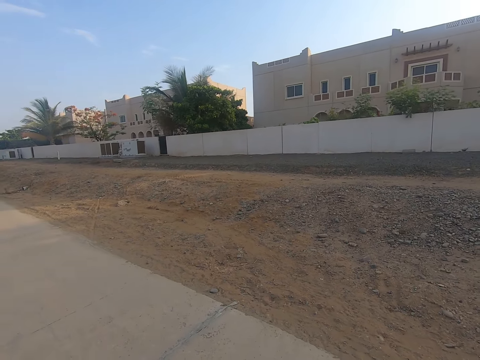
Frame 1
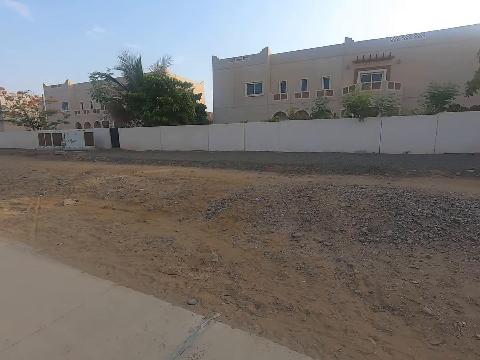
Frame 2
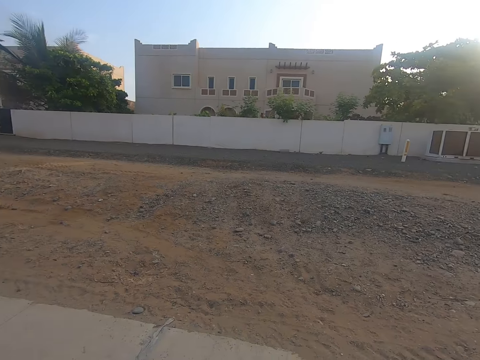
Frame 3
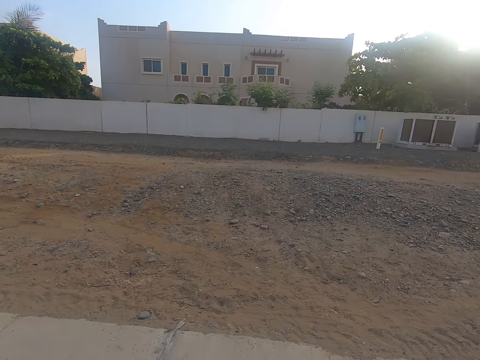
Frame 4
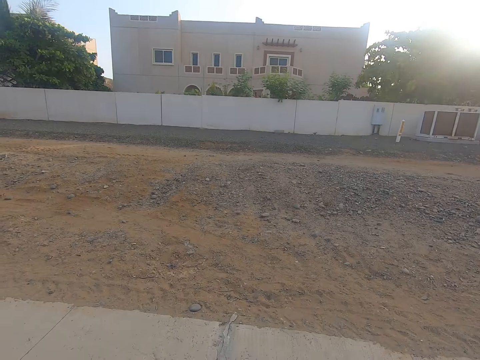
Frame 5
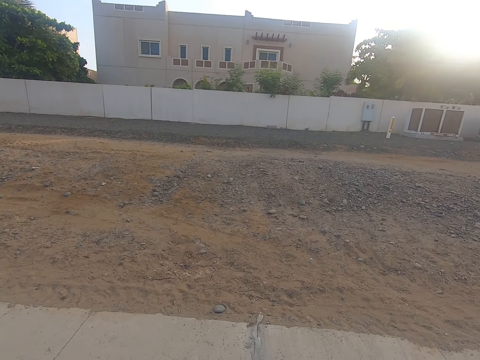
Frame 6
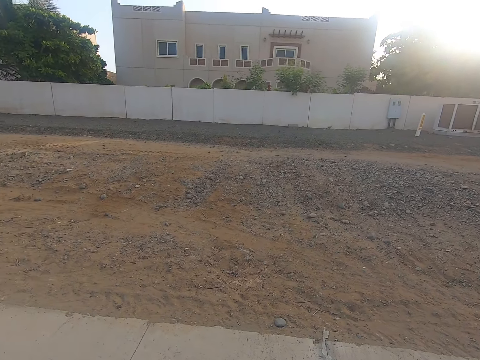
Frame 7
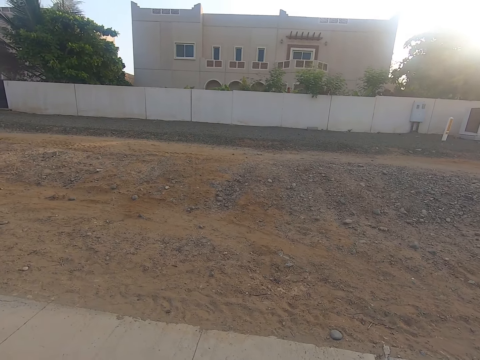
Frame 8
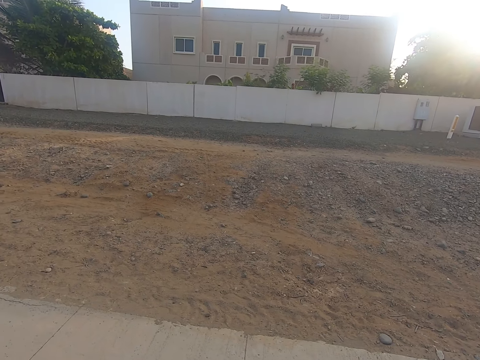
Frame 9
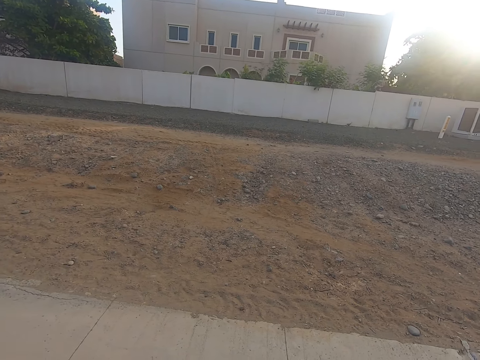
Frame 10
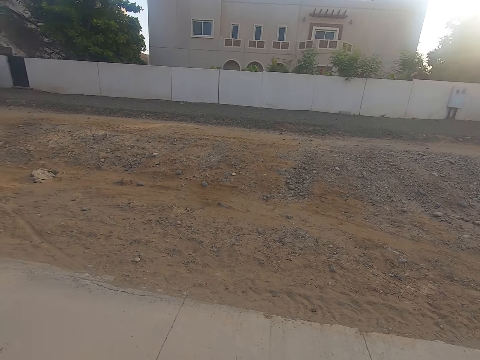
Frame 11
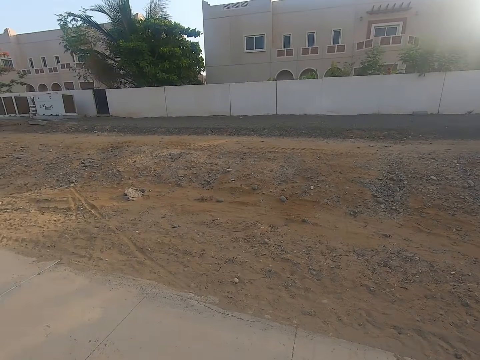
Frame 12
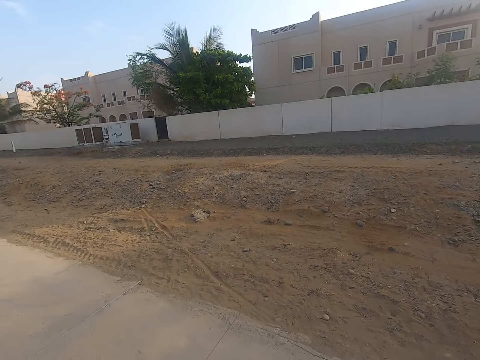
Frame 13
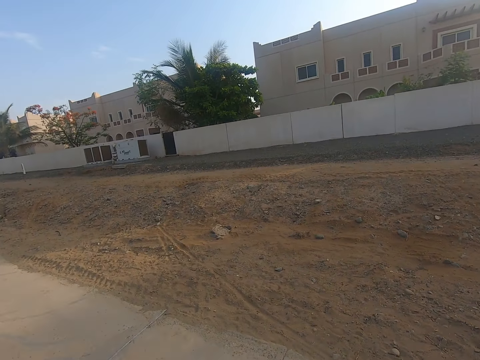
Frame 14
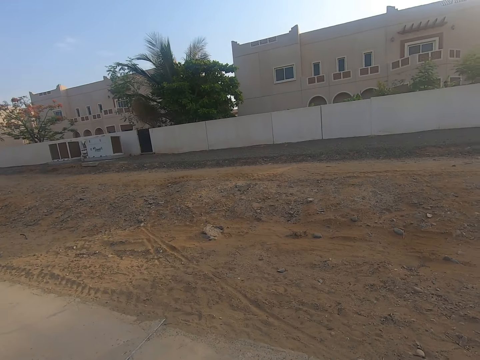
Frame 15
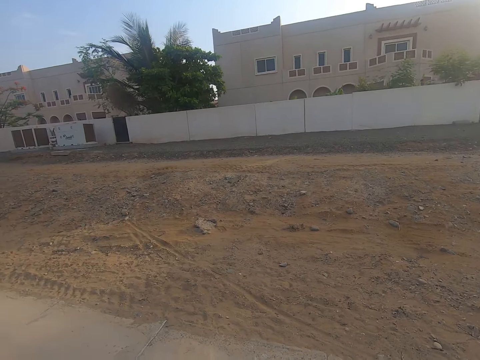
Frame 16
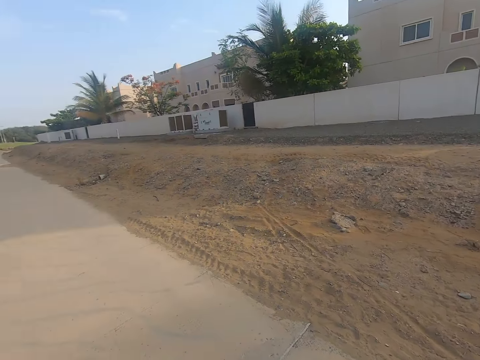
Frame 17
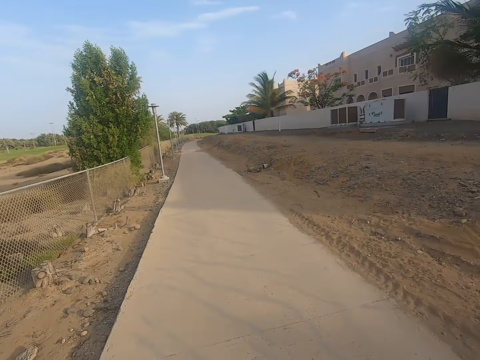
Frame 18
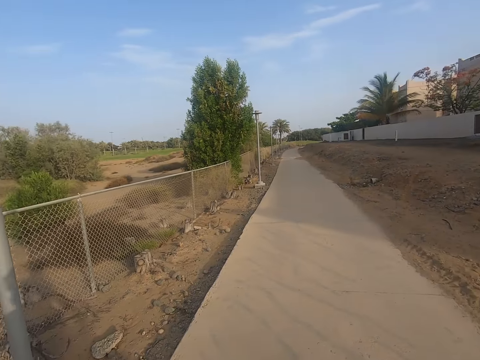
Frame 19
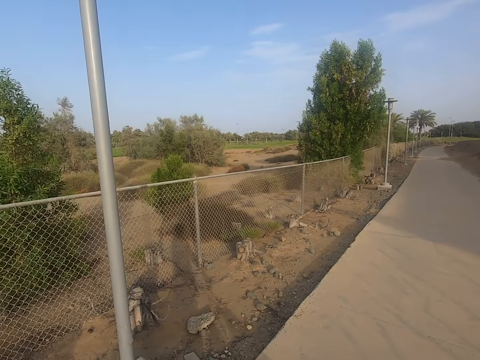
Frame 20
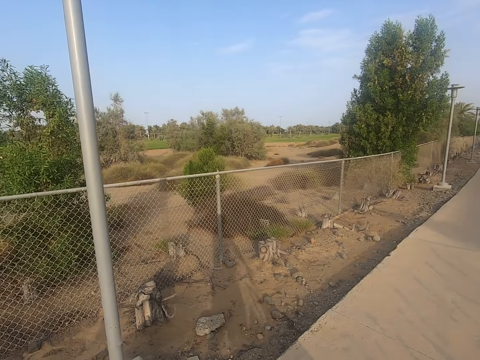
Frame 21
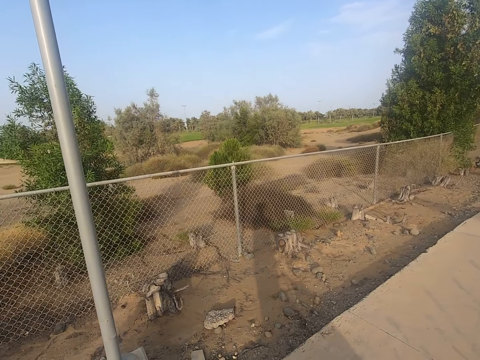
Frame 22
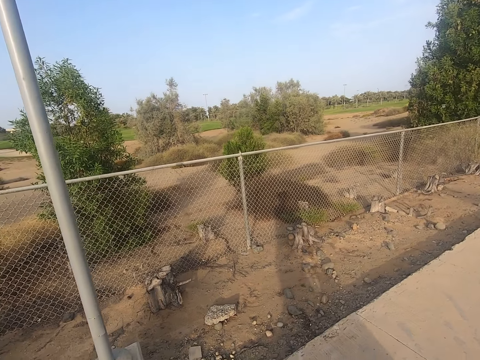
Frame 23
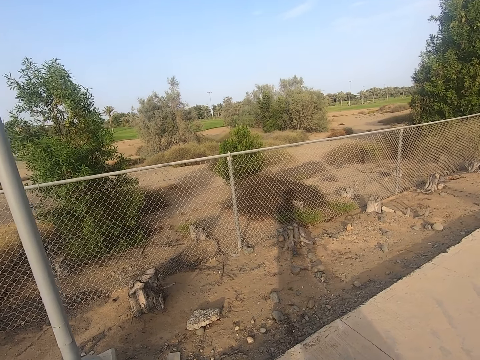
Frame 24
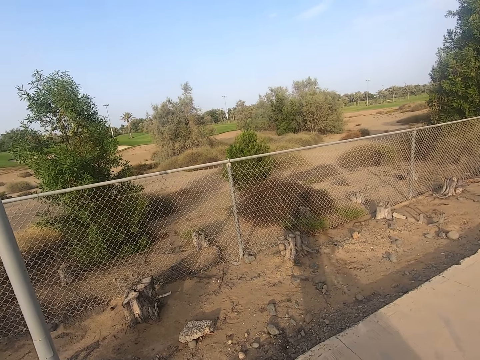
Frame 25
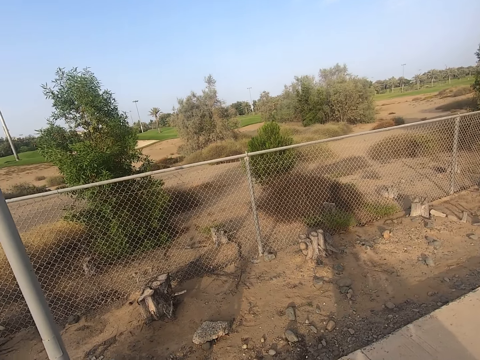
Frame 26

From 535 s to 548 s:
The camera wearer looks around. They and a girl walk along the road.

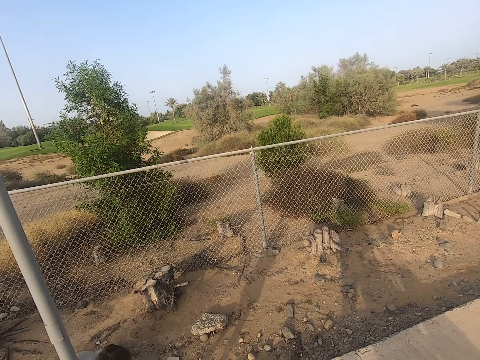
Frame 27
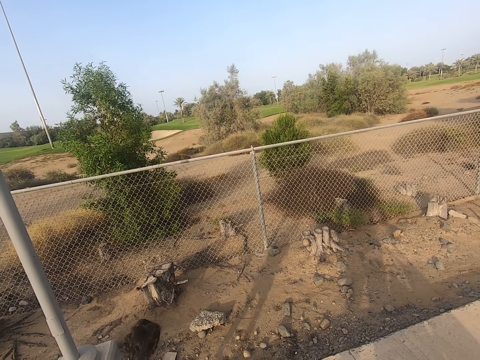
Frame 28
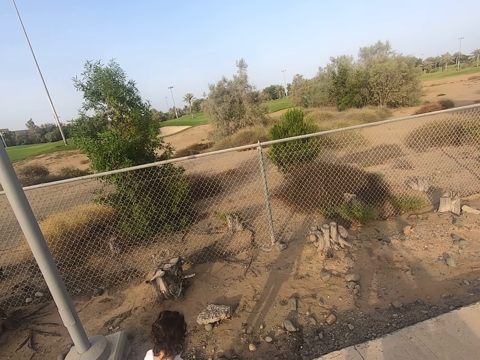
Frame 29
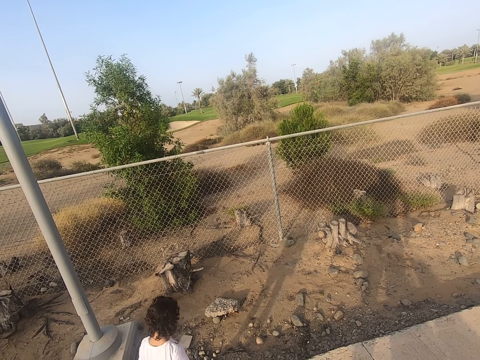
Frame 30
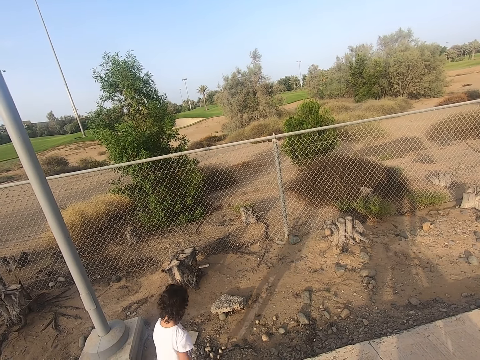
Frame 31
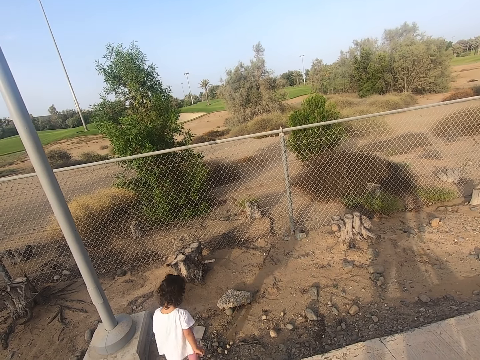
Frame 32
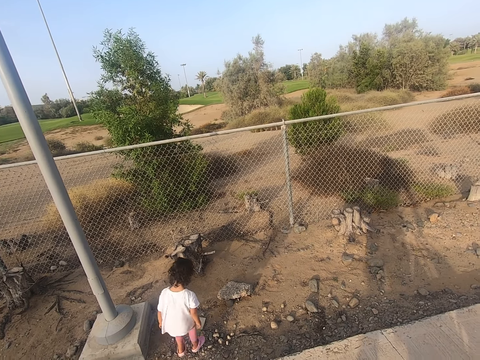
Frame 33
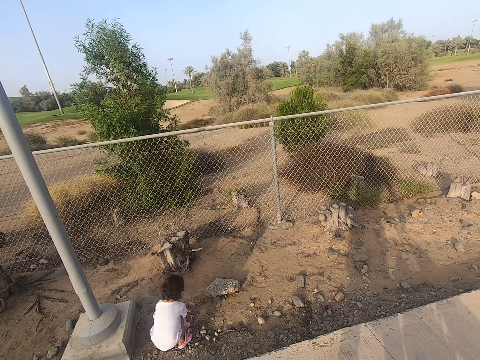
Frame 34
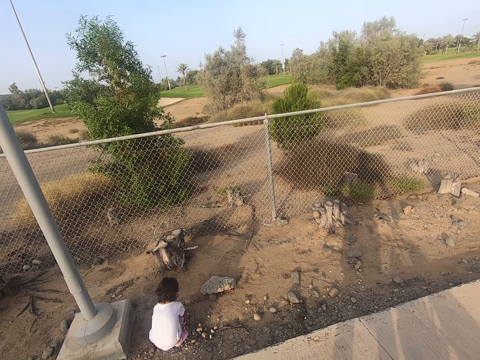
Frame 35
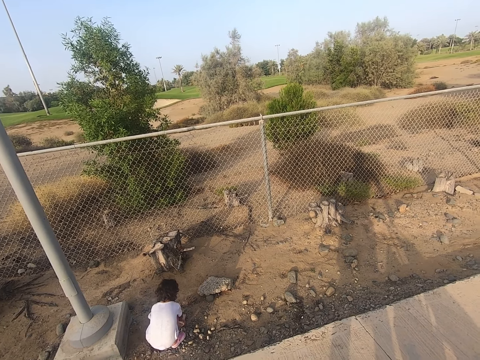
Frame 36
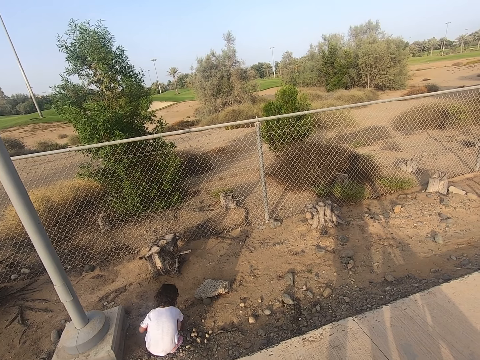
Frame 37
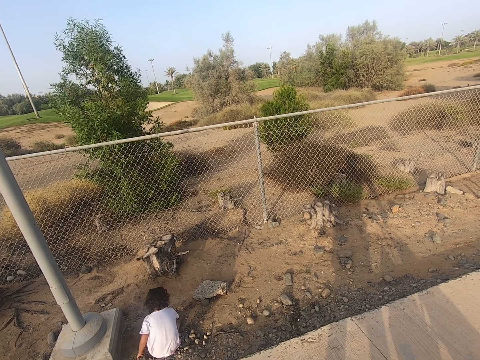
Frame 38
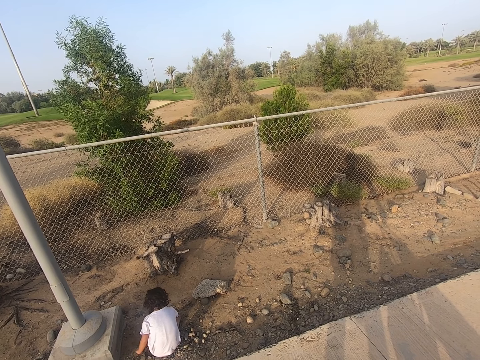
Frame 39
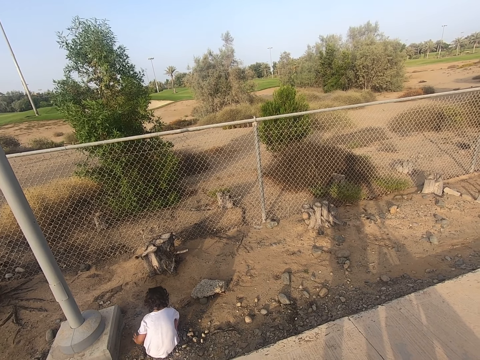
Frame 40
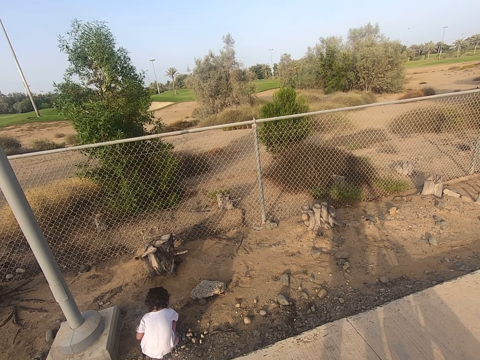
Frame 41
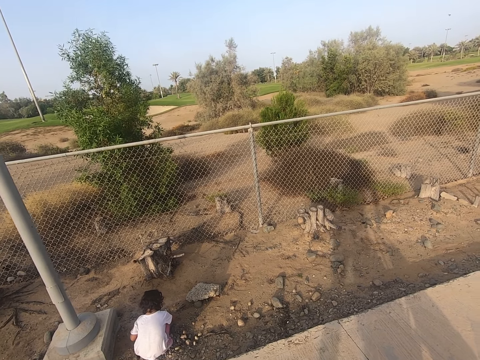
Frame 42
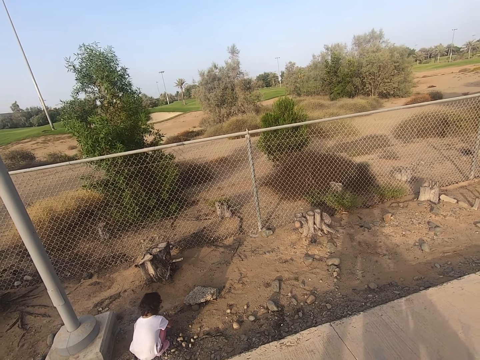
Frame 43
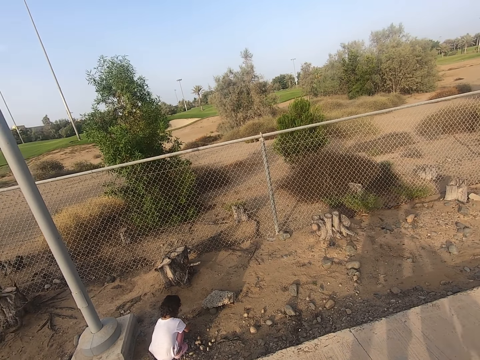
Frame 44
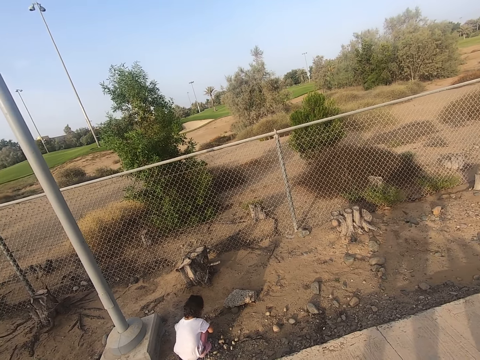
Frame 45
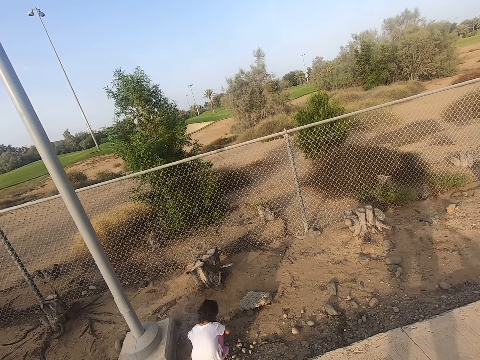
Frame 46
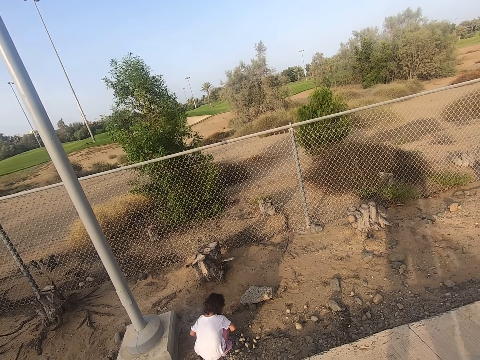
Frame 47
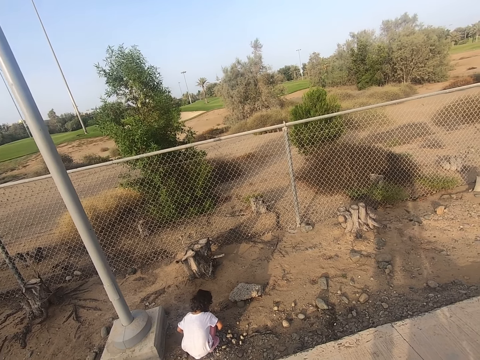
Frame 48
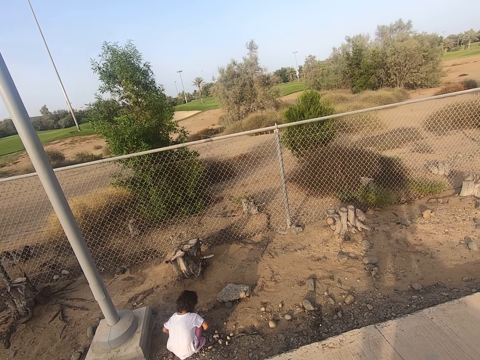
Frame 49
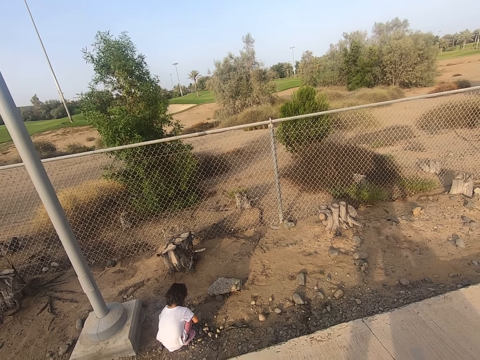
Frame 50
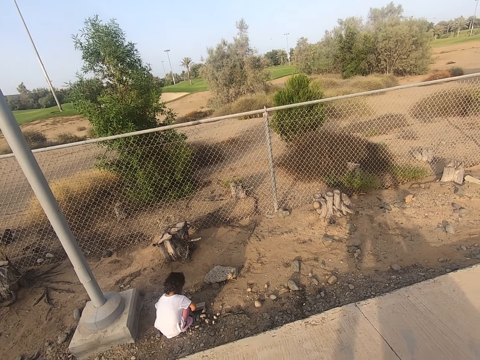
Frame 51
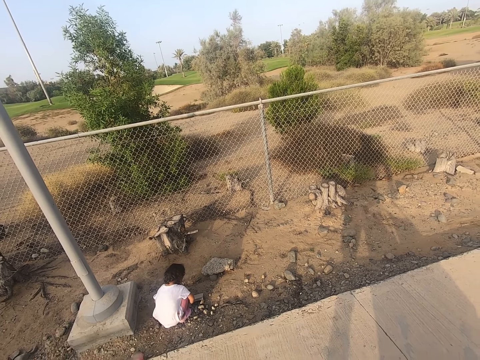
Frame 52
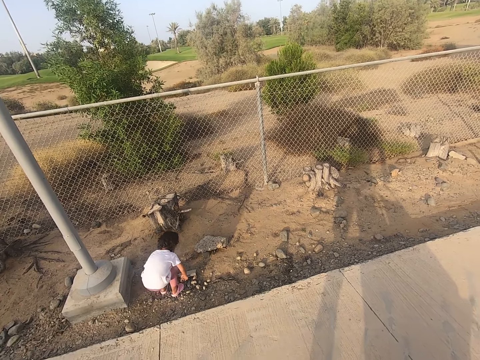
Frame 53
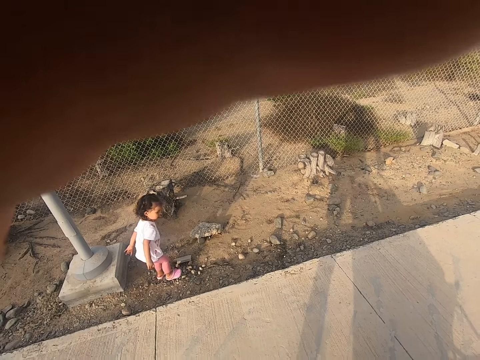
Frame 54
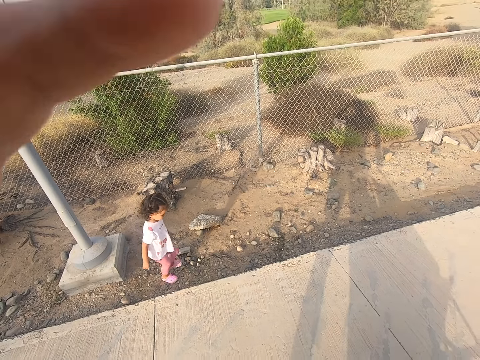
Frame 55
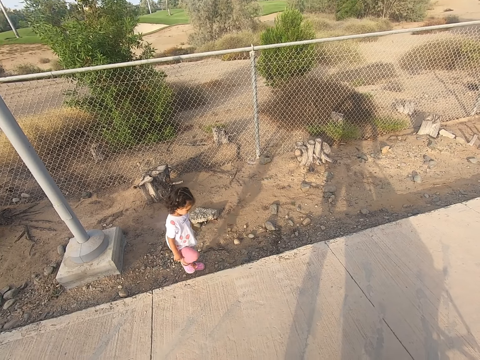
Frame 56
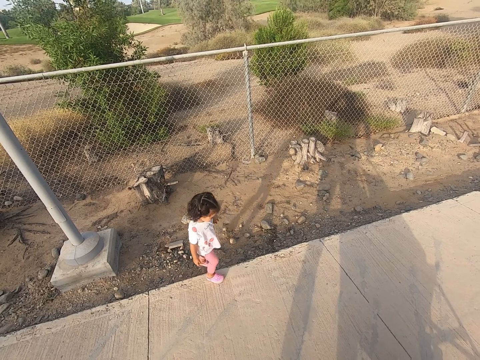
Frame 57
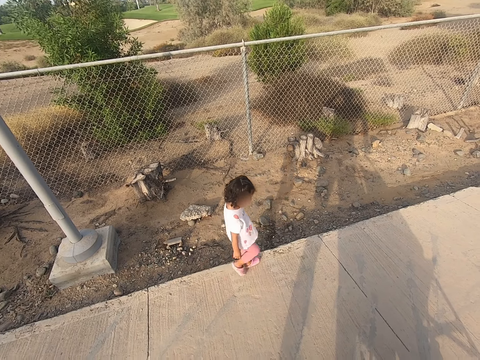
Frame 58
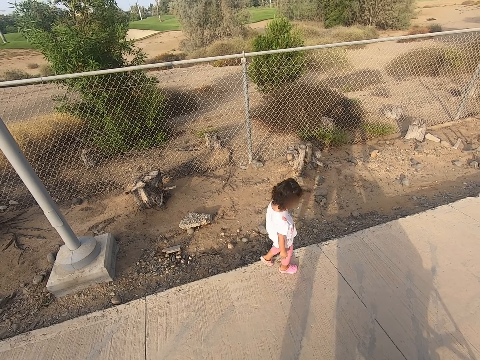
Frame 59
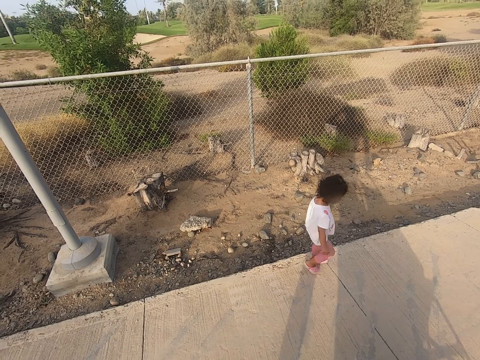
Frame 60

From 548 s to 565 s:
The girl walks in the sidewalk. She stops on the road. The camera wearer plays with sand. The girl squats. She stands and walks towards the pavement.
